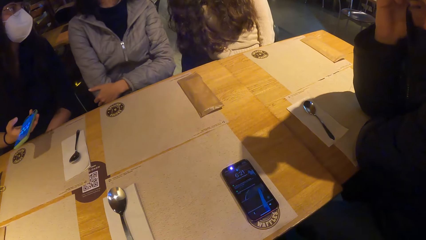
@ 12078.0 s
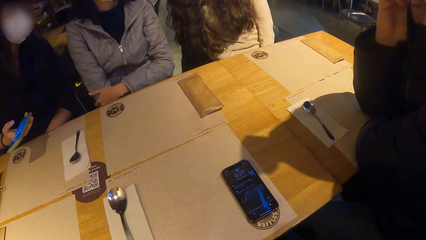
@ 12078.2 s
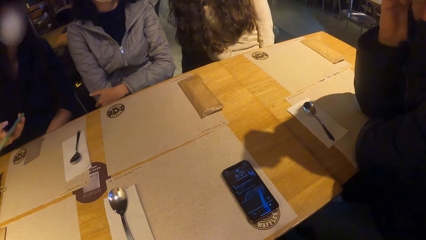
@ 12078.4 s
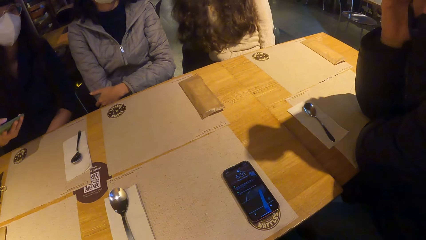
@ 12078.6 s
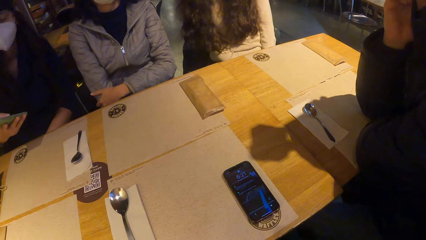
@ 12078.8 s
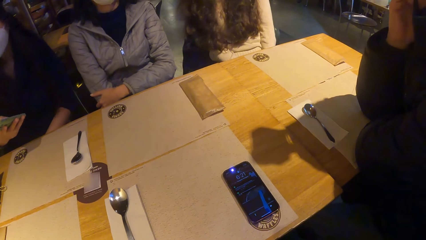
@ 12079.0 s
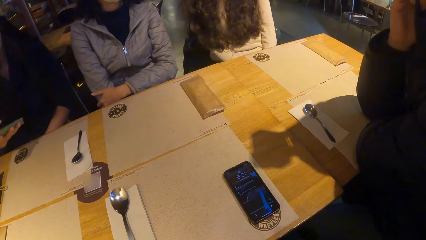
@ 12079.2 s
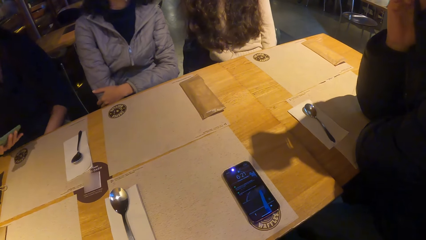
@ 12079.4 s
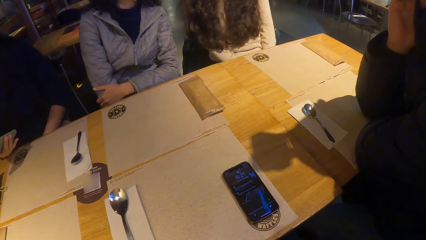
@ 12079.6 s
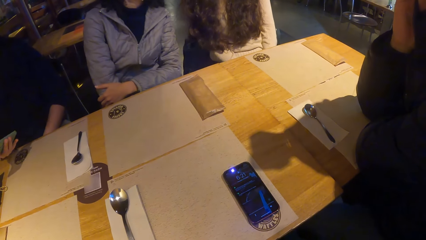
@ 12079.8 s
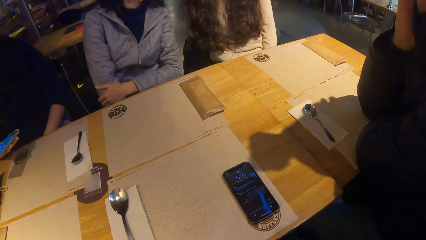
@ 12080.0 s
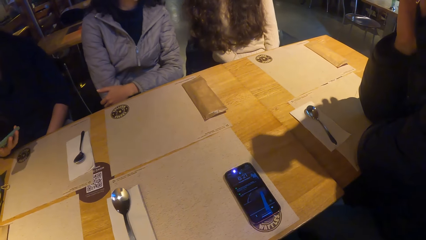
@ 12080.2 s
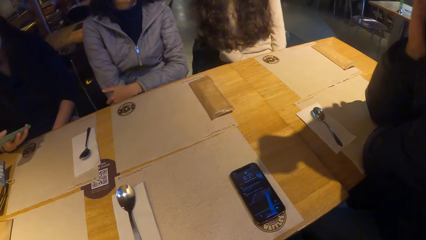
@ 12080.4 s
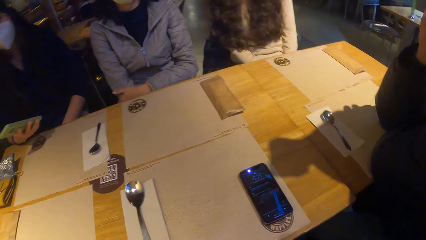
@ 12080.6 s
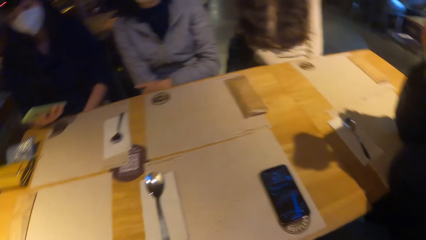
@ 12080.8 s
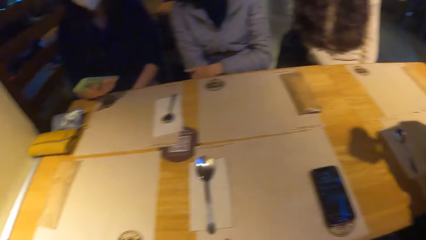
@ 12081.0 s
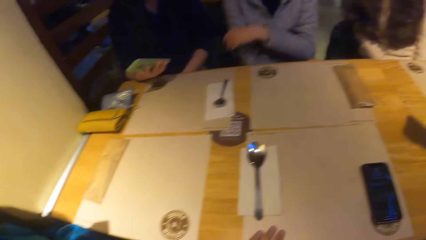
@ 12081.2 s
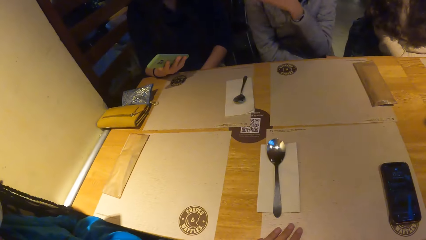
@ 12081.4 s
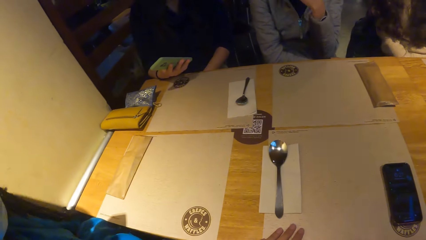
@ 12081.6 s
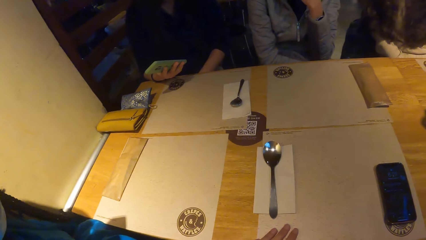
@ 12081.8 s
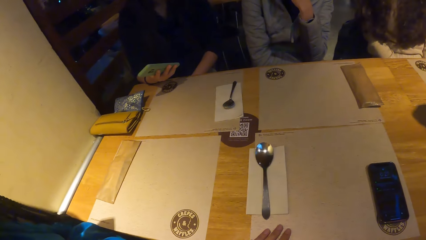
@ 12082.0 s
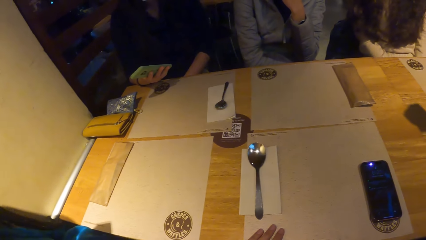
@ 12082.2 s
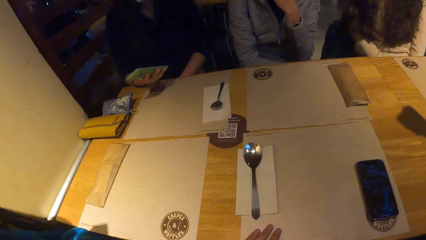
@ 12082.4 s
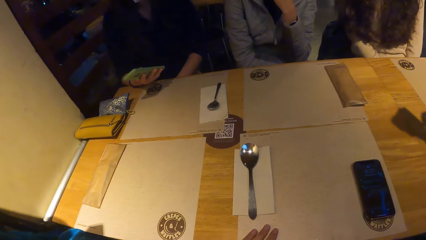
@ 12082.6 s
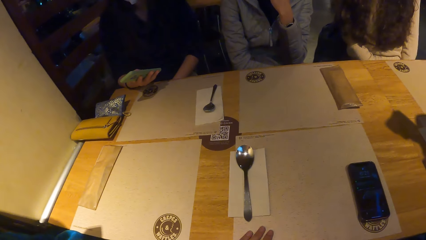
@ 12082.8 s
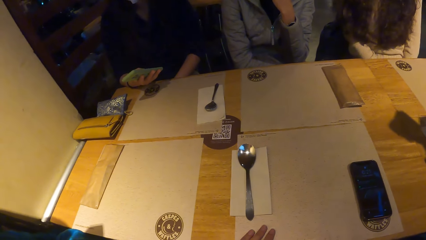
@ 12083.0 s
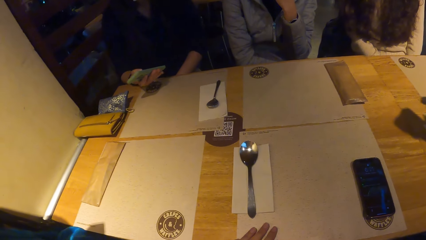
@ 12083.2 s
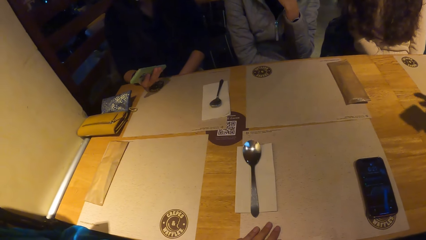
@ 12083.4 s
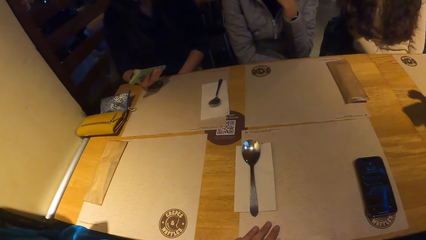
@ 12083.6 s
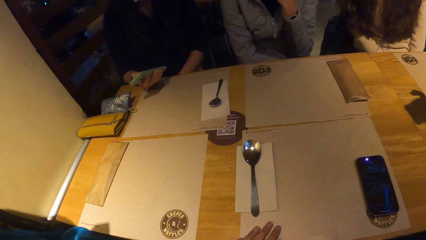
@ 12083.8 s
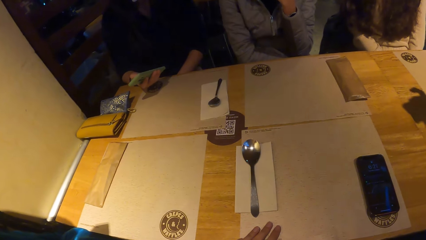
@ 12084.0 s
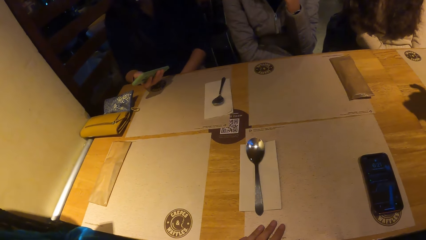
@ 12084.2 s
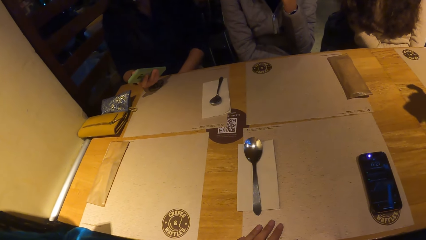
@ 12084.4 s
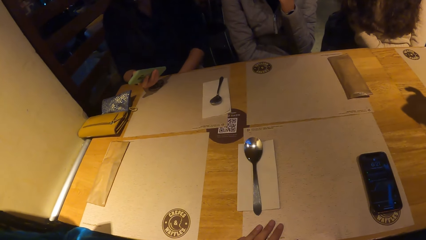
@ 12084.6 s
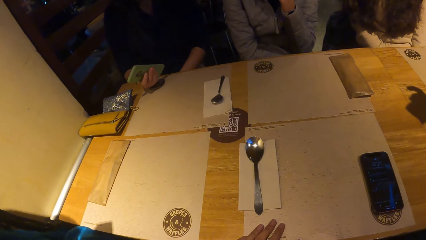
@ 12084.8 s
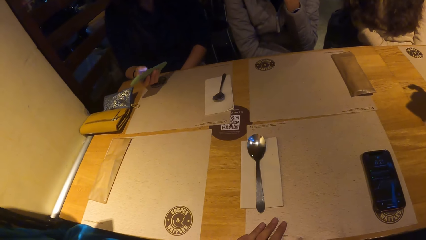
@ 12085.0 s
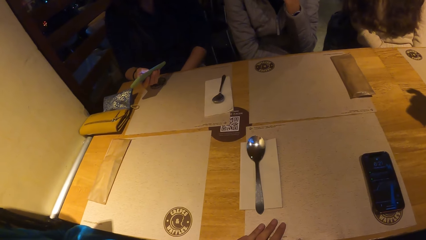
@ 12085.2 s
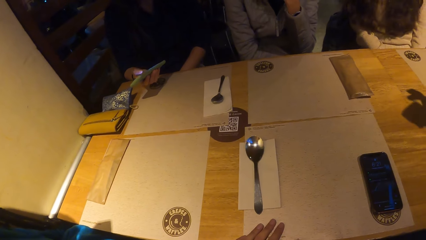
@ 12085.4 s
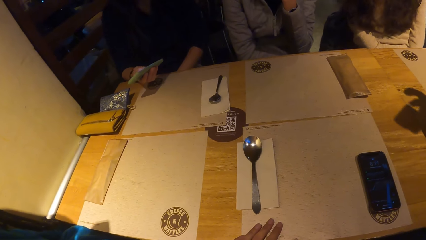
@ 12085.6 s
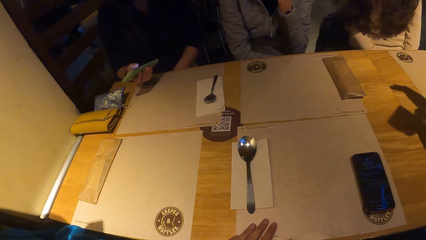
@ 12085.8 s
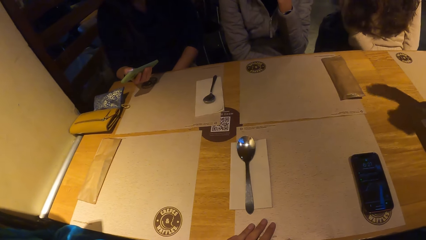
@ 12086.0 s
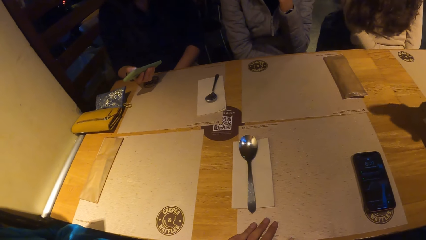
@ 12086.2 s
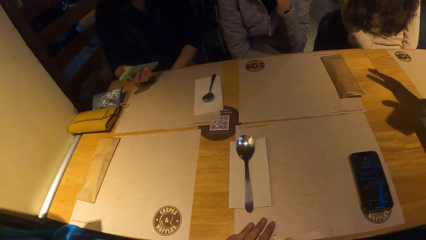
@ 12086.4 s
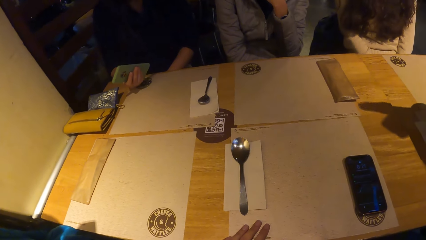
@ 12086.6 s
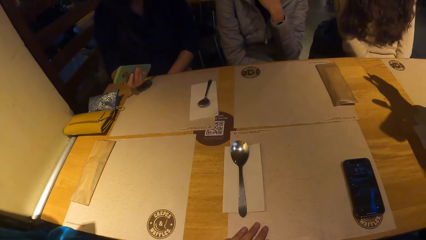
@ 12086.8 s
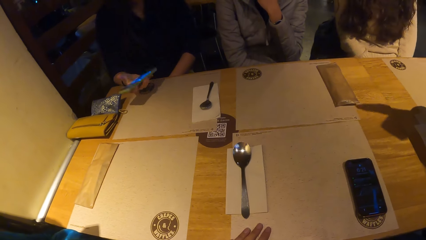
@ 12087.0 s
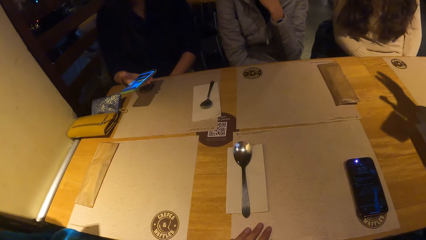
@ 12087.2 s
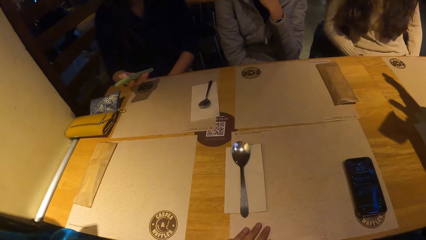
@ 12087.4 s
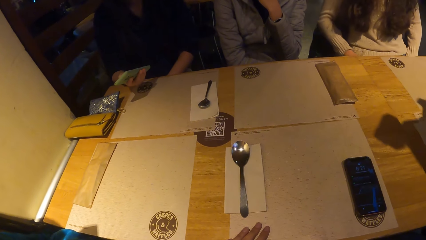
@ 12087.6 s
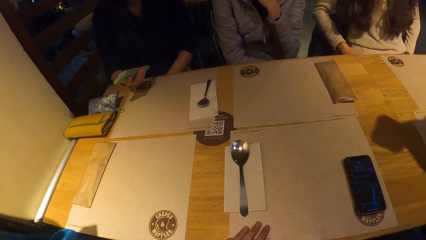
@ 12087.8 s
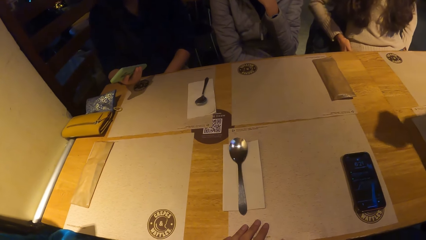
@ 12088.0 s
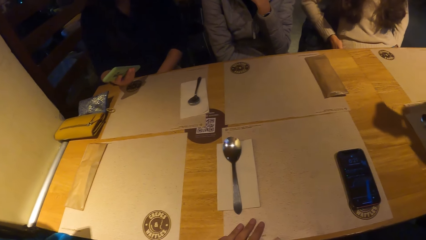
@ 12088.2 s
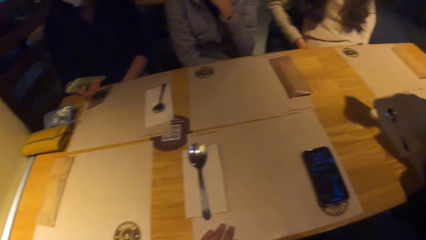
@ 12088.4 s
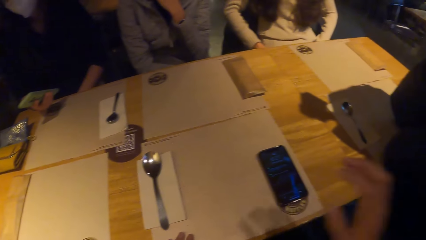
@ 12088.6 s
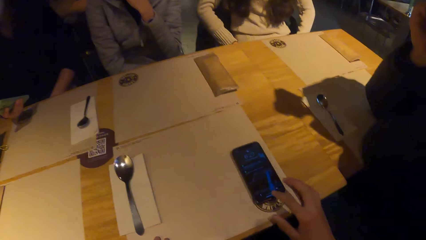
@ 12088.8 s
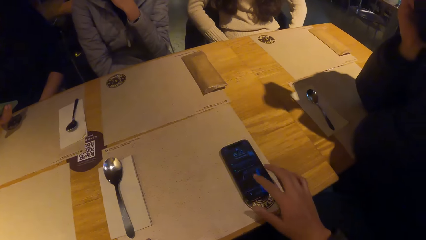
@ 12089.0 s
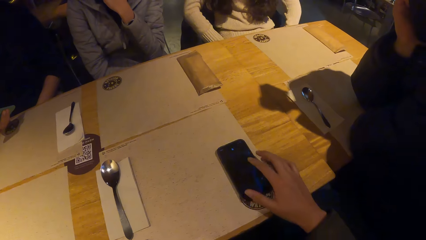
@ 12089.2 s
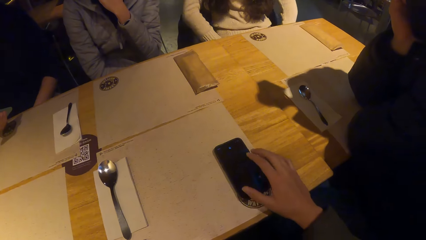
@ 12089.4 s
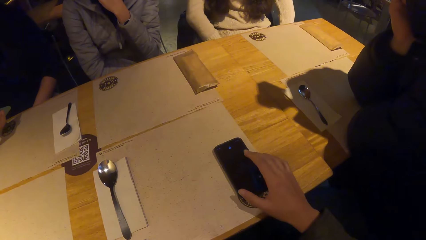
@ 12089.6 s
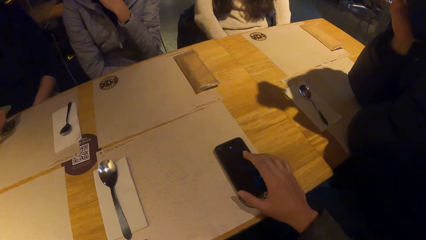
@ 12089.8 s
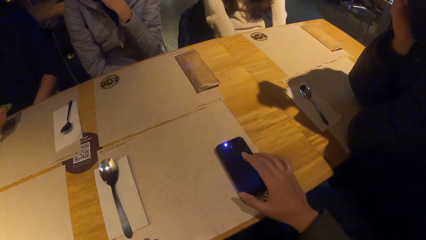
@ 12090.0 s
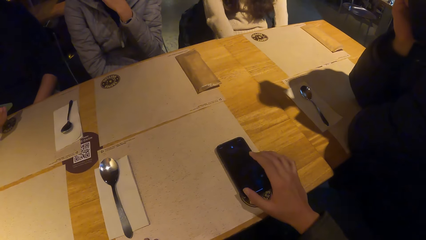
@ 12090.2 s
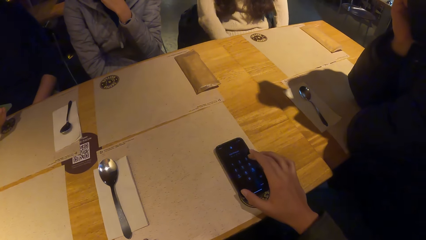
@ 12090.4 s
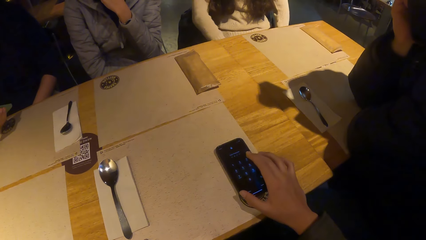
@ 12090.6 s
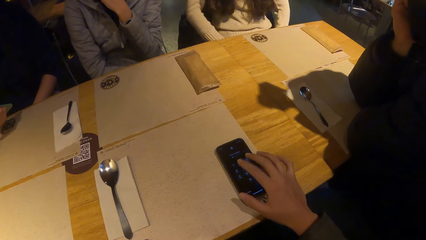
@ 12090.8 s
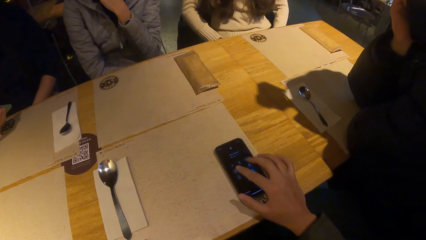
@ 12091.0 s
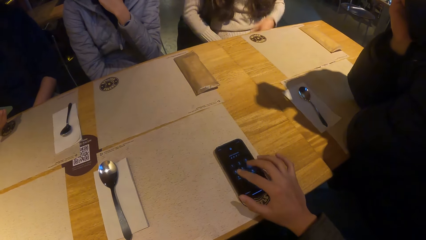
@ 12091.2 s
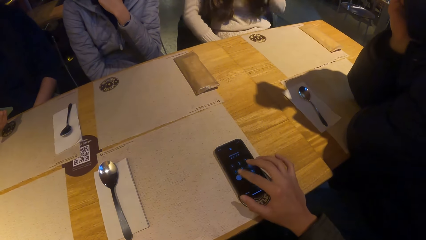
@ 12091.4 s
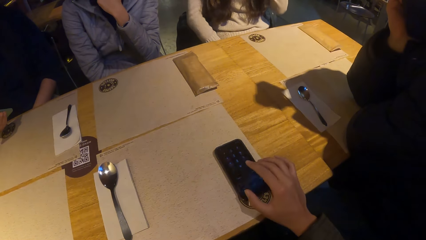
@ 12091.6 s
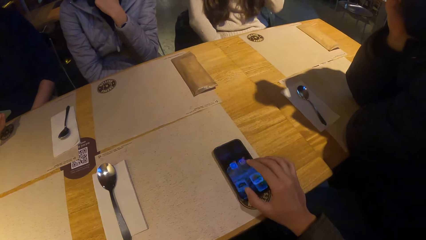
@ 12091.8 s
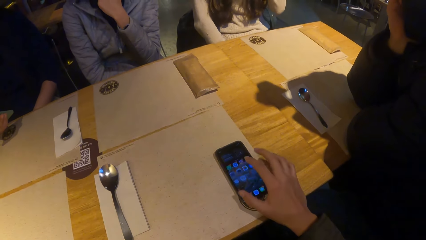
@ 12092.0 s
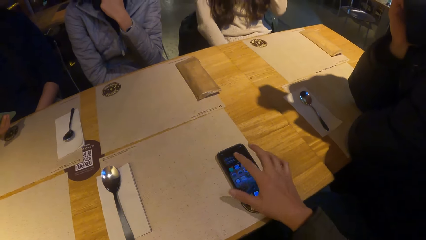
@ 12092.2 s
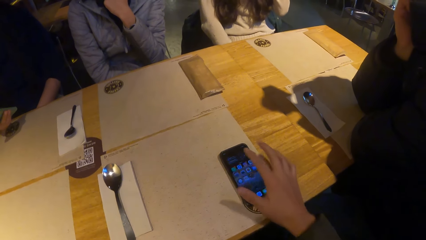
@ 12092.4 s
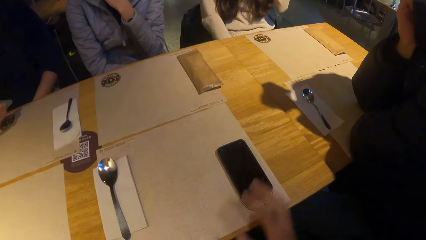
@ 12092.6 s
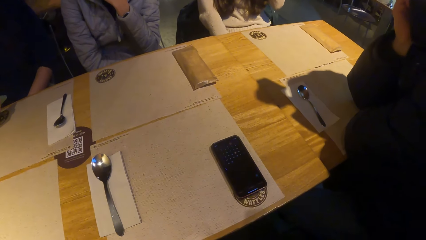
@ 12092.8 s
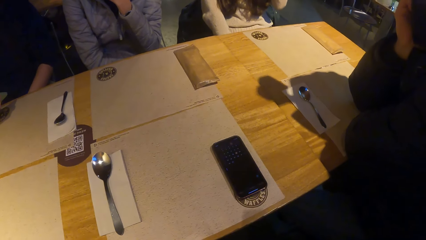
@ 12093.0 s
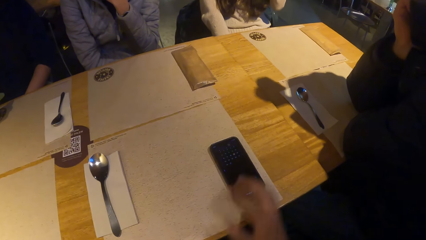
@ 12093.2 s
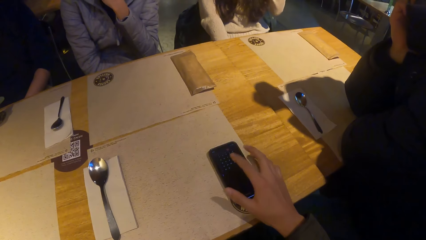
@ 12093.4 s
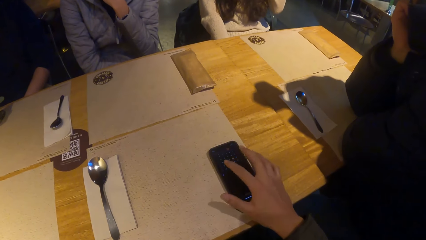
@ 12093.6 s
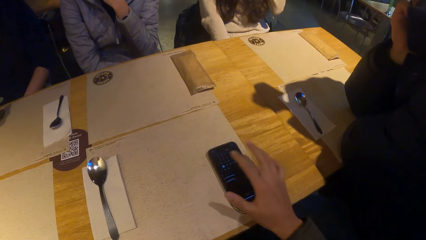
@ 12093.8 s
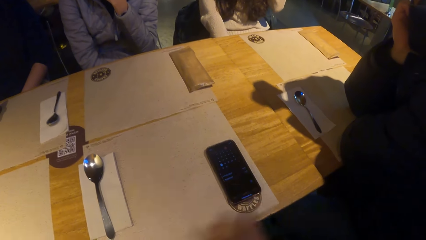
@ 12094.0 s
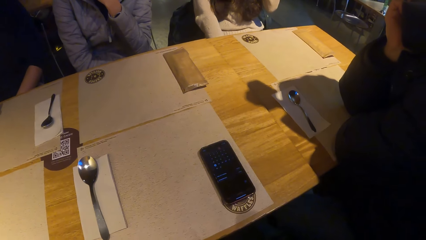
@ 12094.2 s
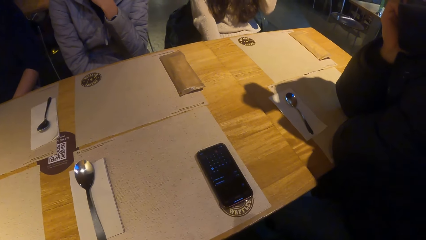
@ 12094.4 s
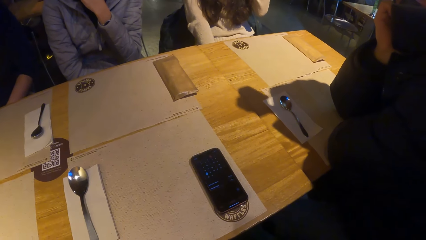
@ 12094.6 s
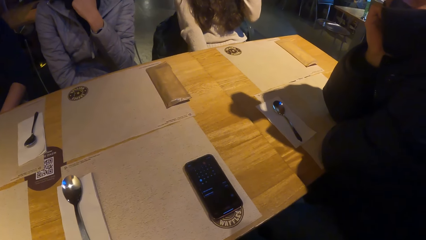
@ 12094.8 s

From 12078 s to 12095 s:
A lady operates the phone. The camera wearer operates the phone on the table with his right hand.
